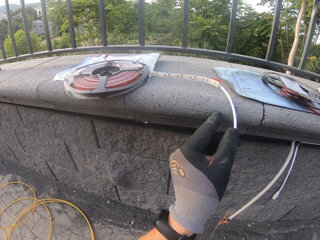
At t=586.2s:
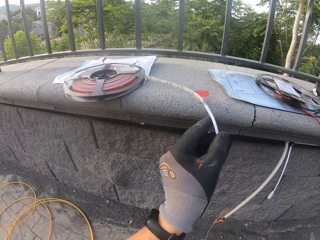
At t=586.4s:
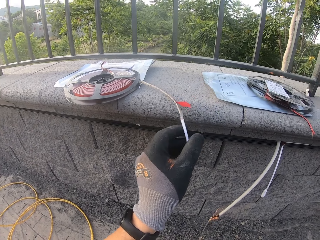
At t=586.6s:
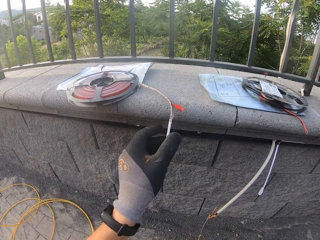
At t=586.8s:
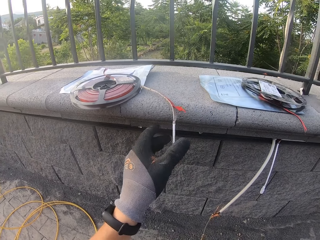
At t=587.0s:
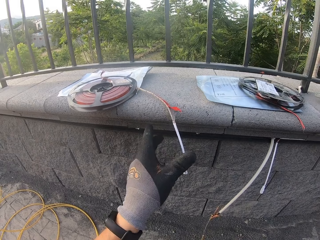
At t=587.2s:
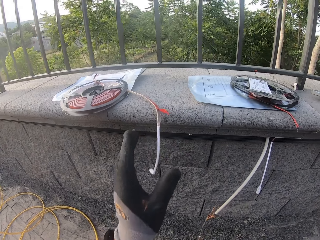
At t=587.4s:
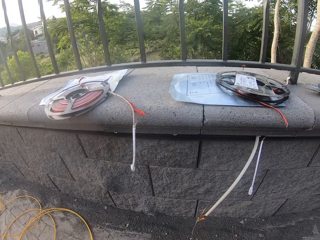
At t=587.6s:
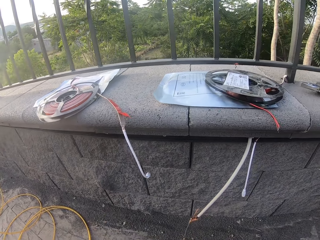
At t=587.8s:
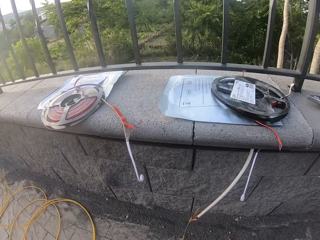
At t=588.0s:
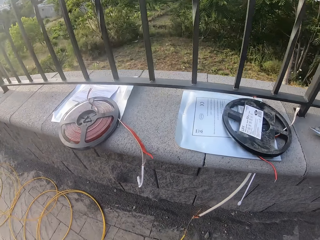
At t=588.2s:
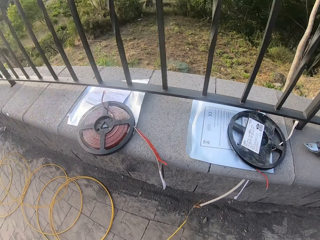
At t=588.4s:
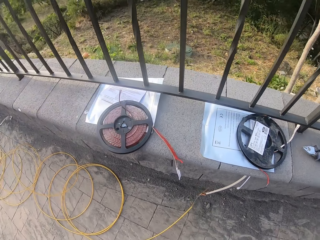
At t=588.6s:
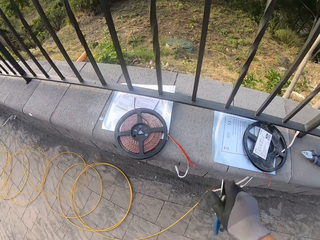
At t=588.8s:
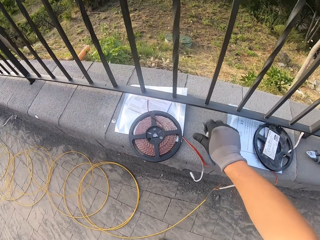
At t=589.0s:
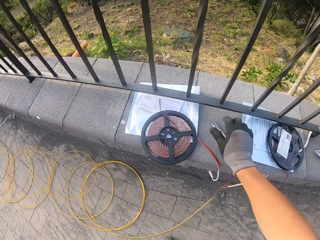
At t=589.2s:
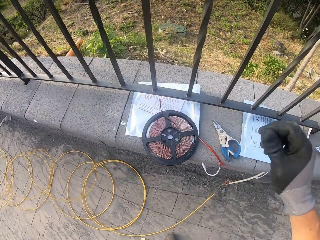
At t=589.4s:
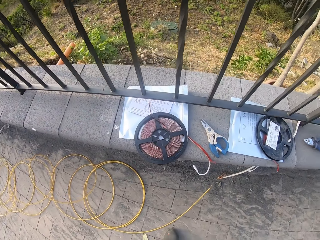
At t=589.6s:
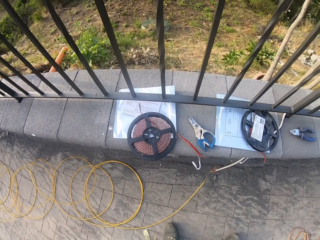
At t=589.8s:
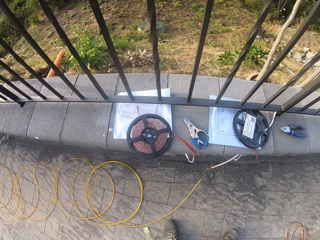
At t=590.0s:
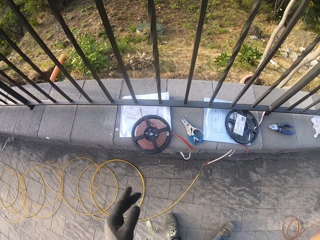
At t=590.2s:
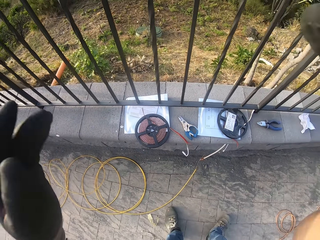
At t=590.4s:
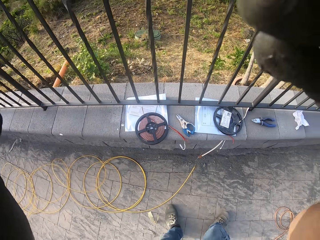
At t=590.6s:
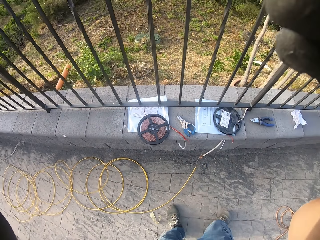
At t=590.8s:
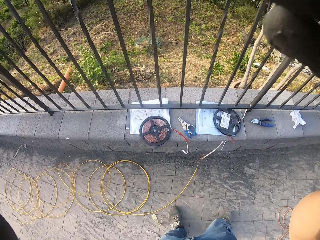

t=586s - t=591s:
The camera wearer leaves the LED strip light on the balcony. They place the electrician scissors on the balcony. They put pliers down.
